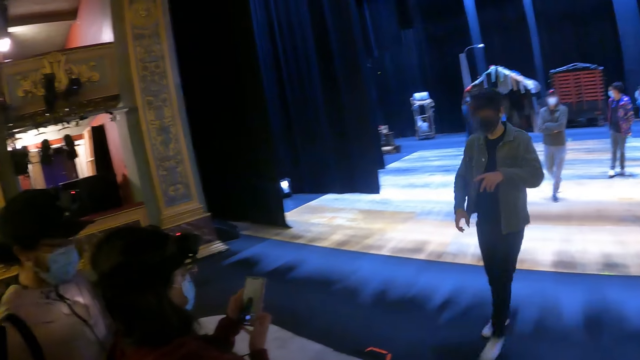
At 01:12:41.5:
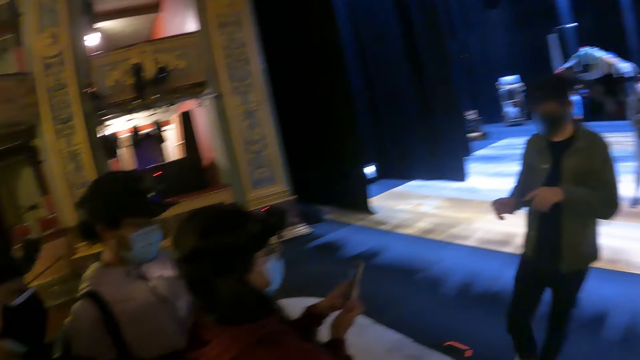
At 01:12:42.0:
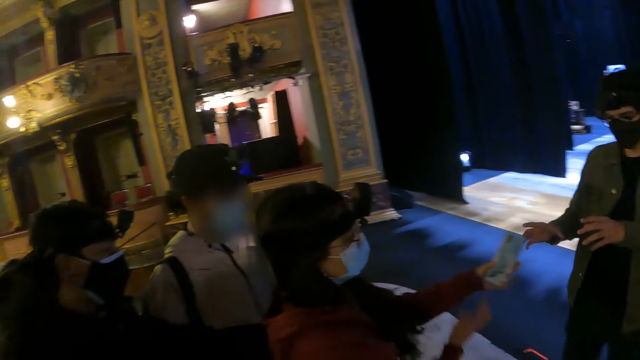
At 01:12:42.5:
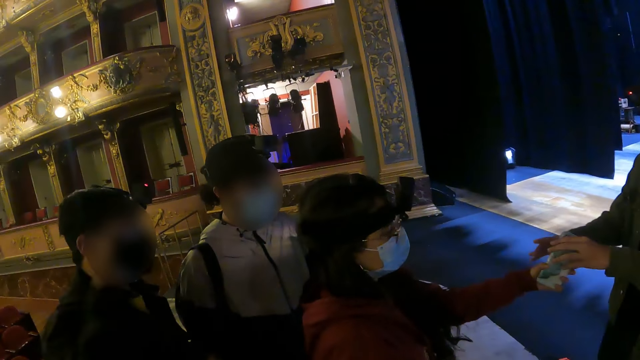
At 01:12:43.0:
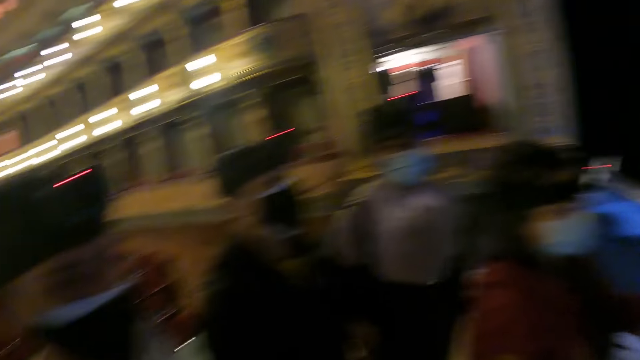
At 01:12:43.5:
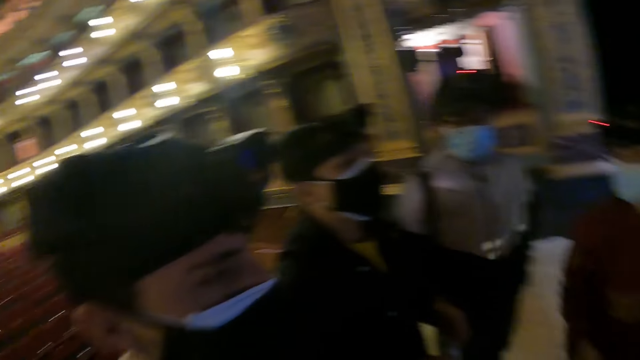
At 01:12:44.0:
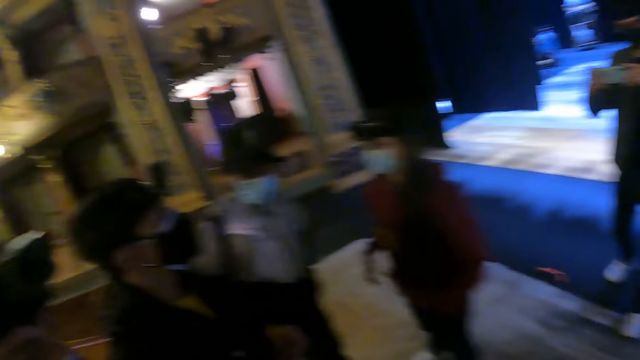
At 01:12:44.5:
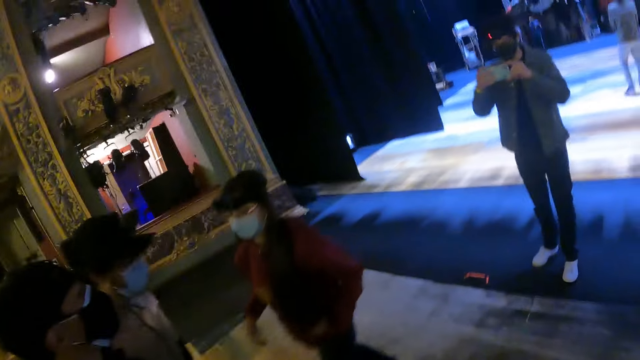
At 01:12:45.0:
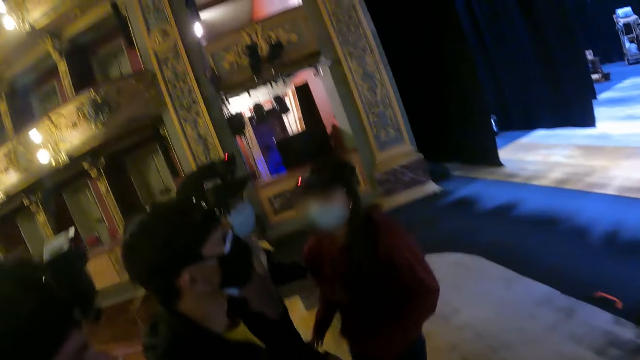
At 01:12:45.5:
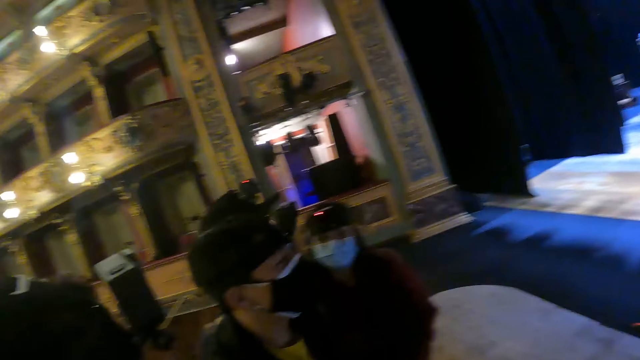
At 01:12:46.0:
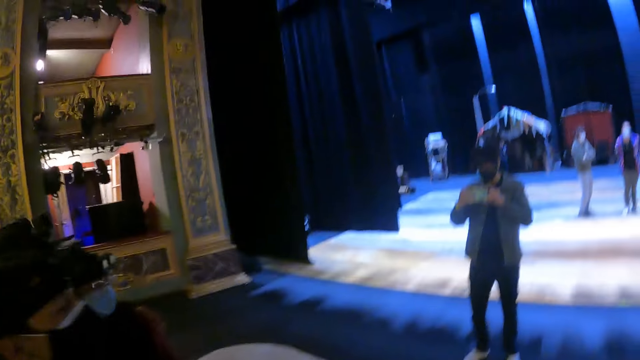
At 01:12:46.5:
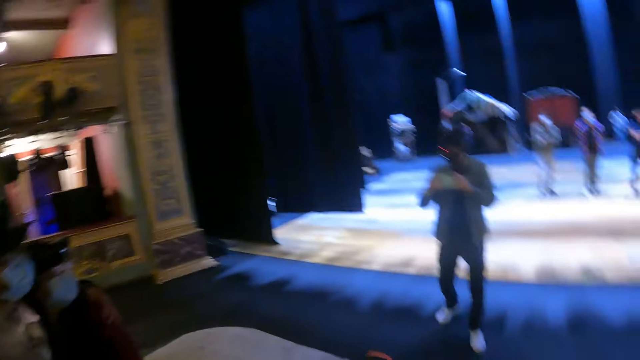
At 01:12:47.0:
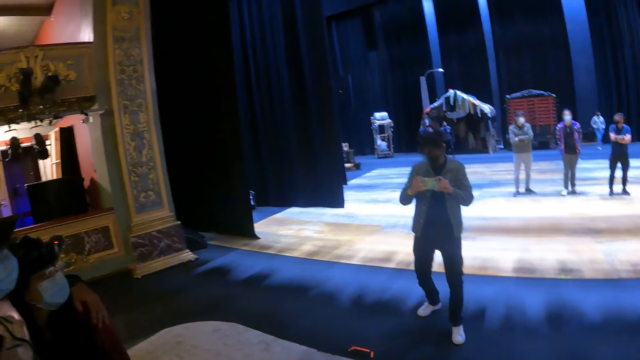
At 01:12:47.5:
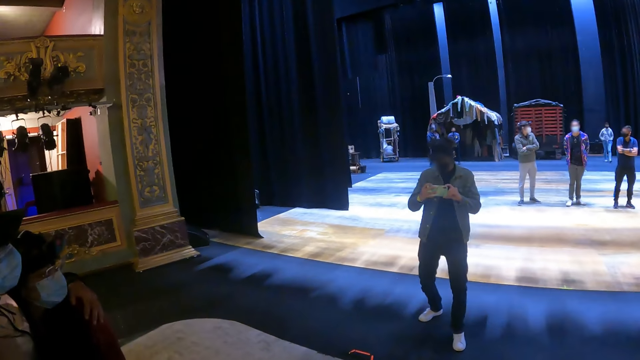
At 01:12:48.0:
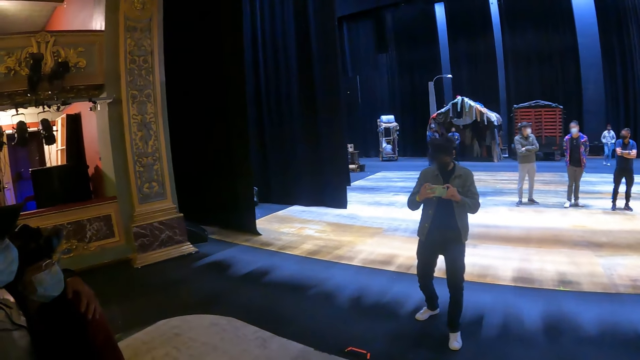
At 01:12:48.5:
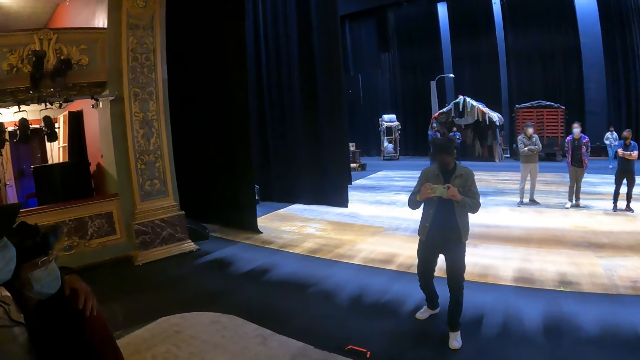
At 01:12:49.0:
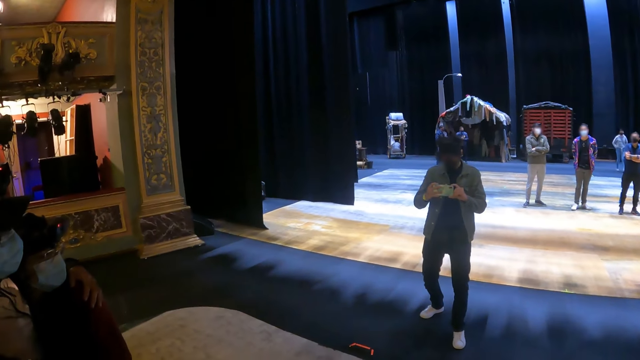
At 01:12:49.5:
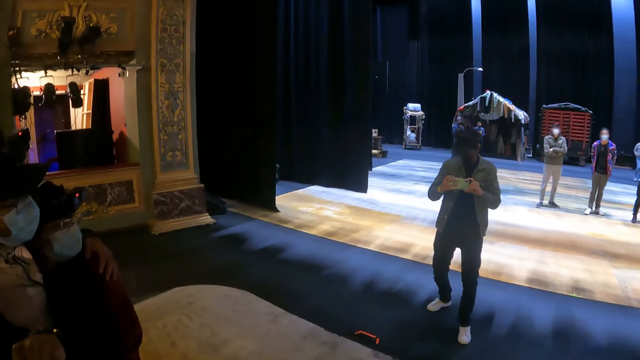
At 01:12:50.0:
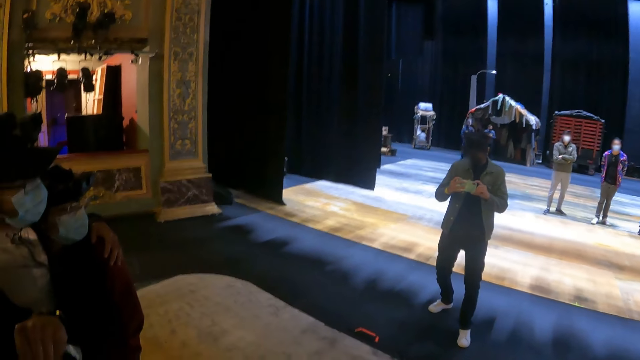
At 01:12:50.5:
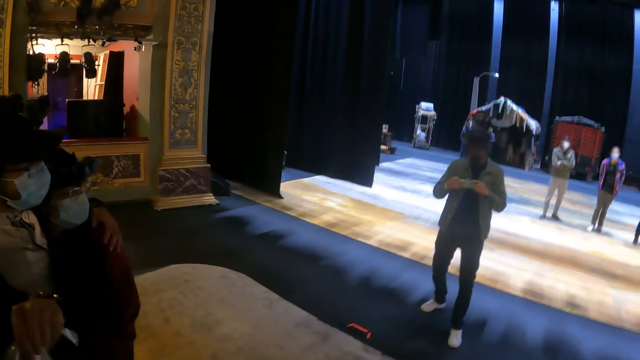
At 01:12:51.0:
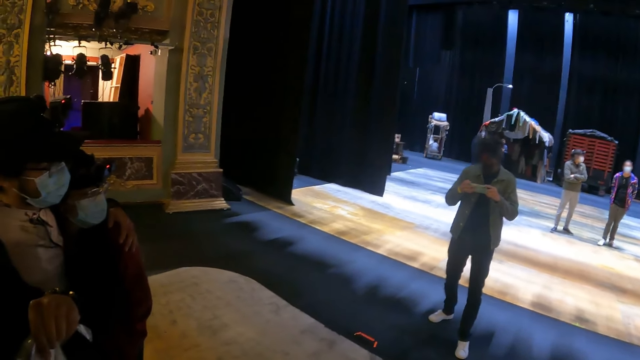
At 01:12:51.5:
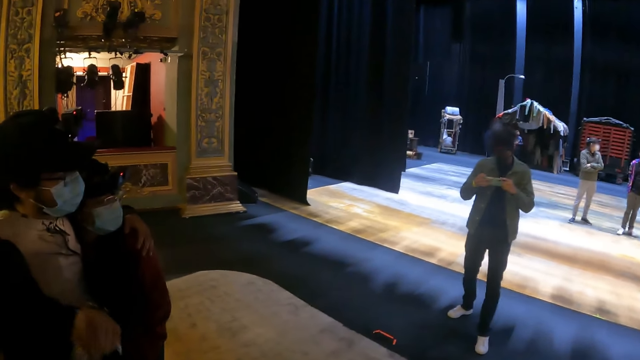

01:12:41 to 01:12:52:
The camera wearer looks around. A man picks up the phone from a woman. The camera wearer looks around. The man moves around. The man pictures the camera wearer. The man uses the phone.

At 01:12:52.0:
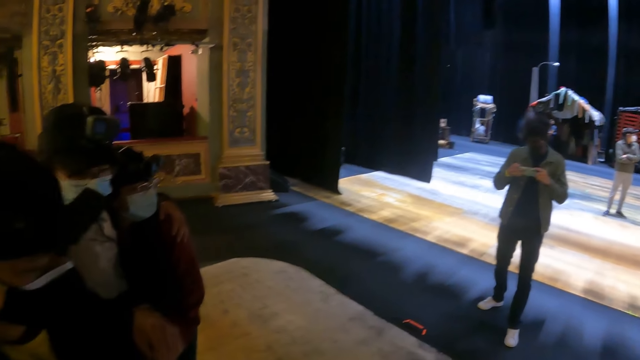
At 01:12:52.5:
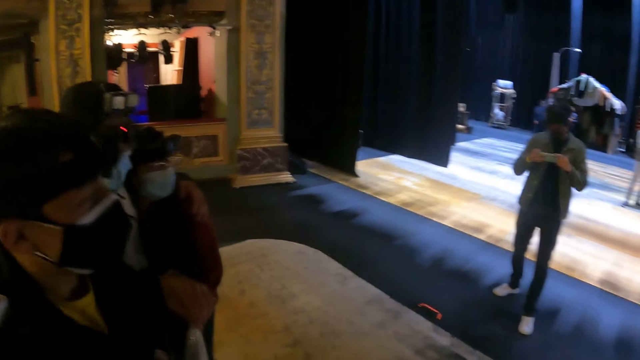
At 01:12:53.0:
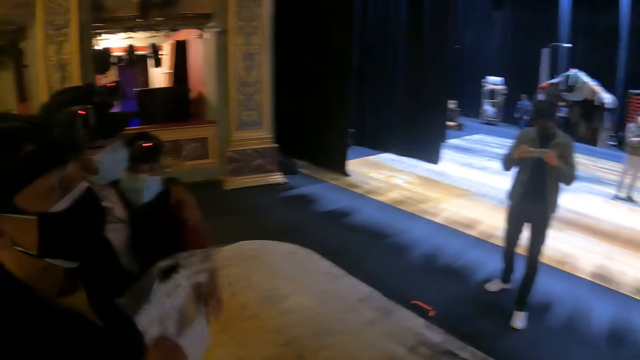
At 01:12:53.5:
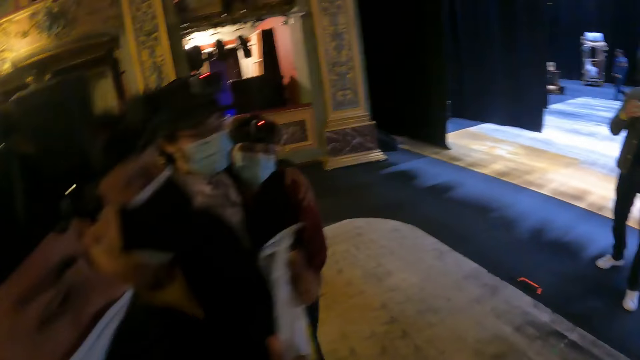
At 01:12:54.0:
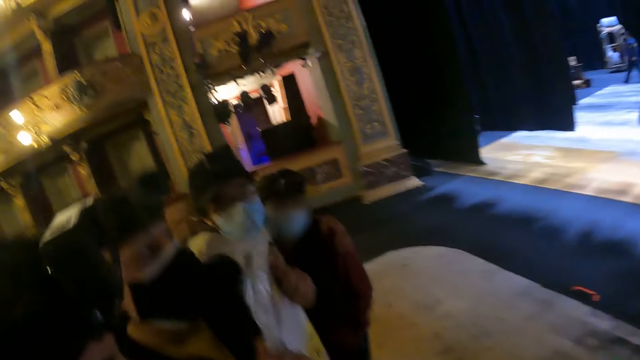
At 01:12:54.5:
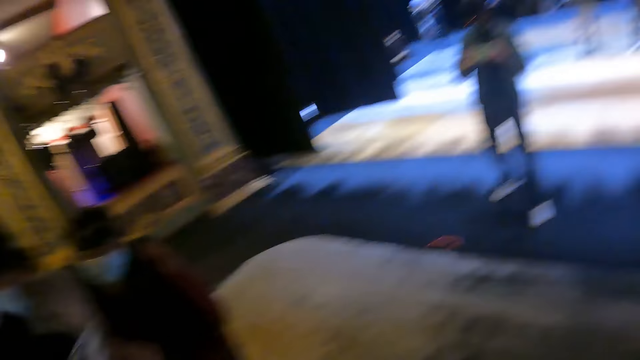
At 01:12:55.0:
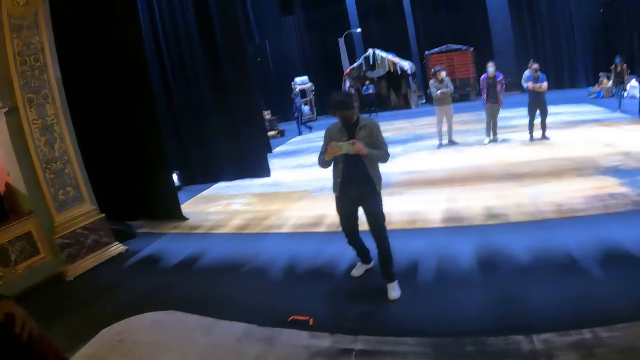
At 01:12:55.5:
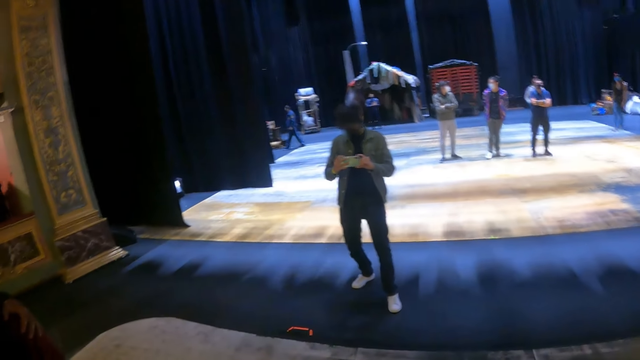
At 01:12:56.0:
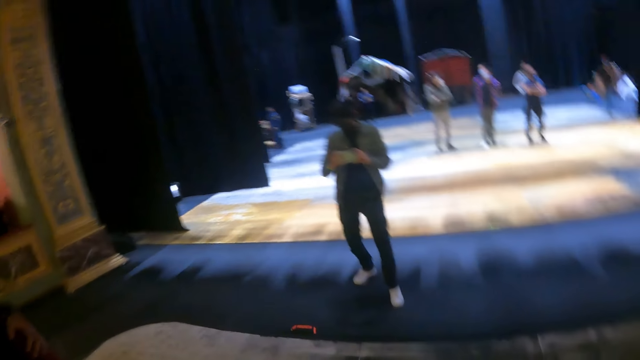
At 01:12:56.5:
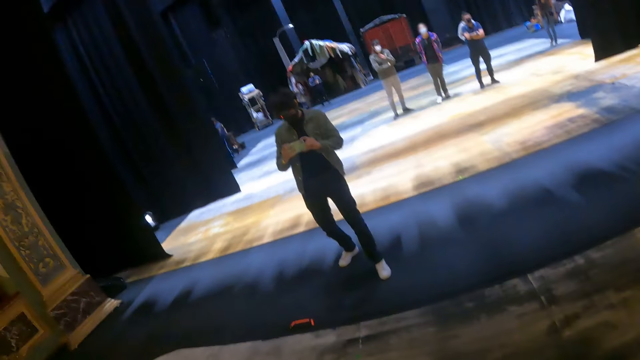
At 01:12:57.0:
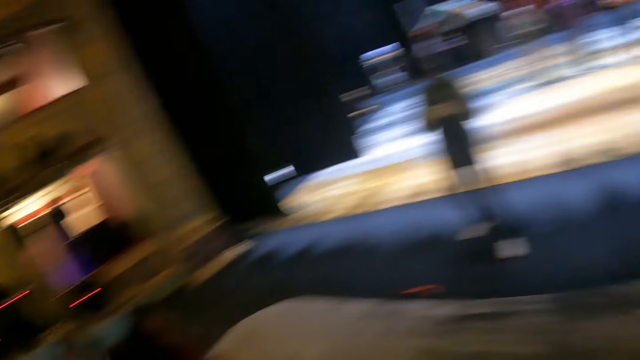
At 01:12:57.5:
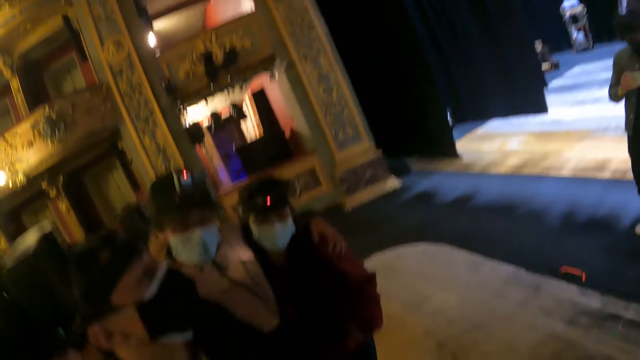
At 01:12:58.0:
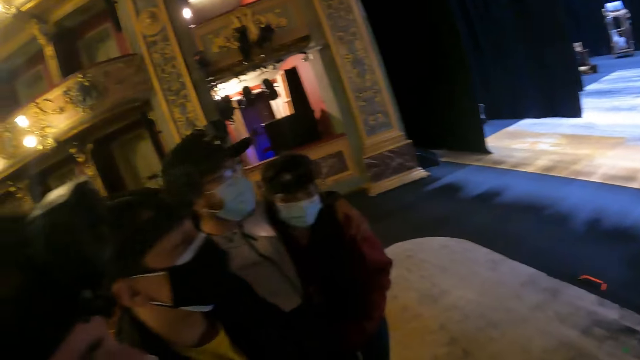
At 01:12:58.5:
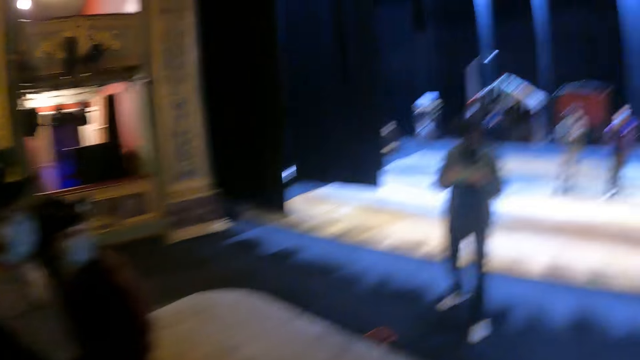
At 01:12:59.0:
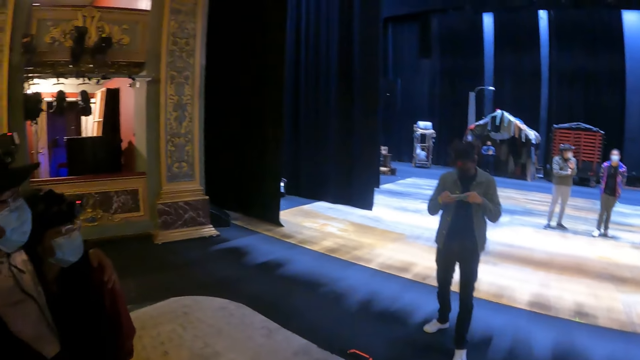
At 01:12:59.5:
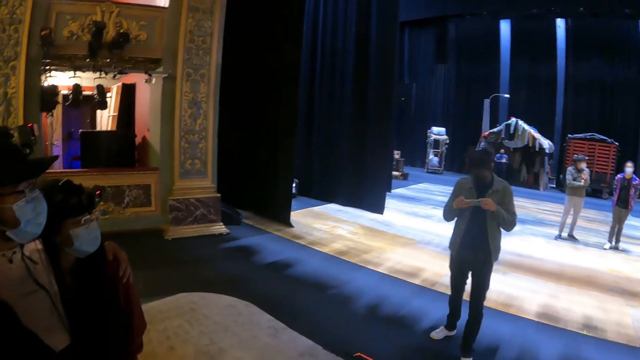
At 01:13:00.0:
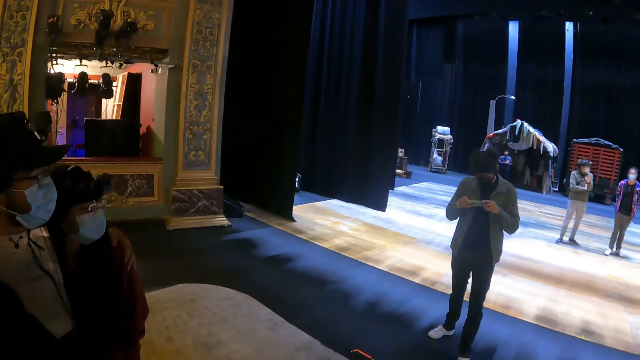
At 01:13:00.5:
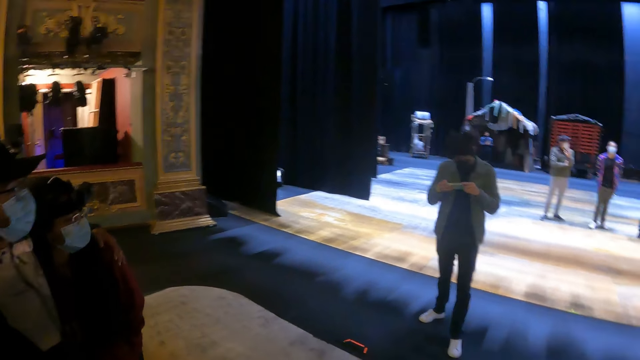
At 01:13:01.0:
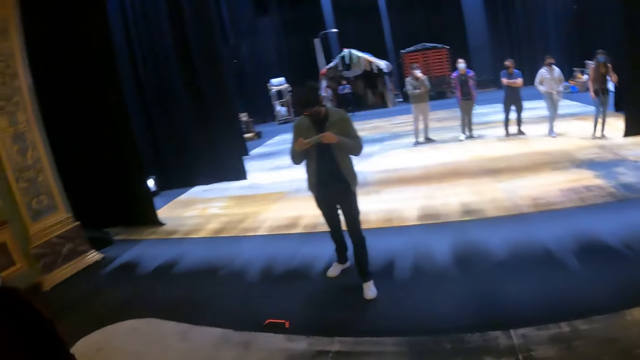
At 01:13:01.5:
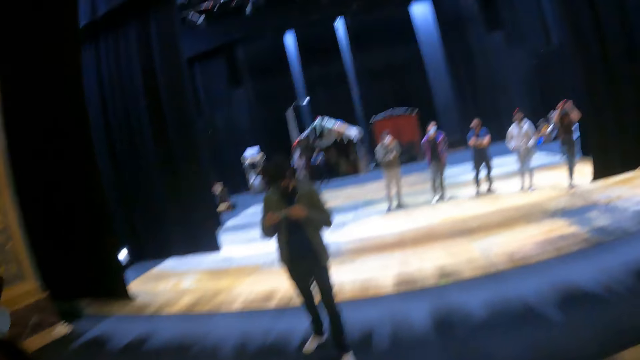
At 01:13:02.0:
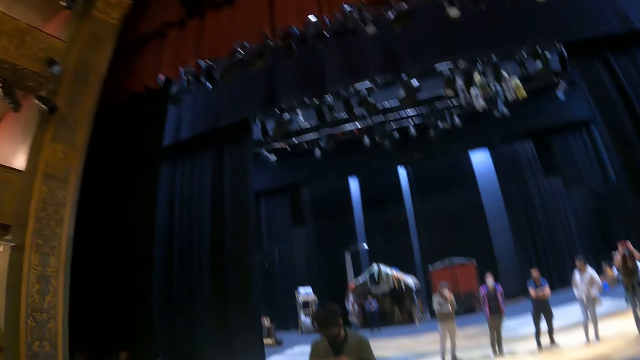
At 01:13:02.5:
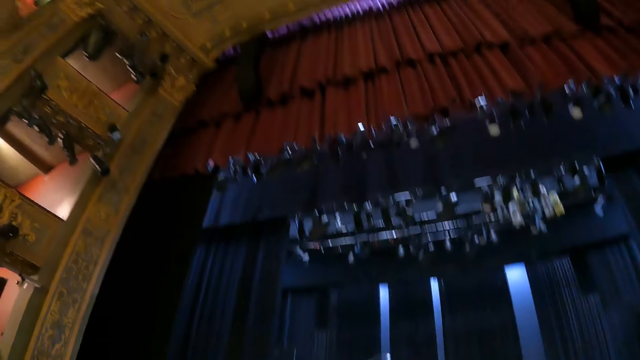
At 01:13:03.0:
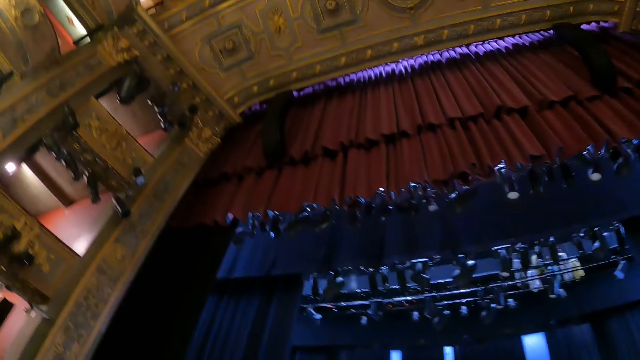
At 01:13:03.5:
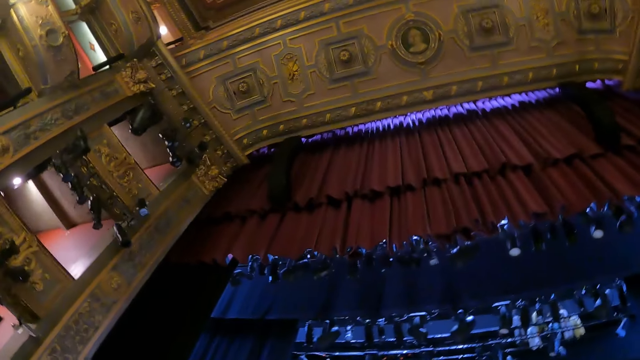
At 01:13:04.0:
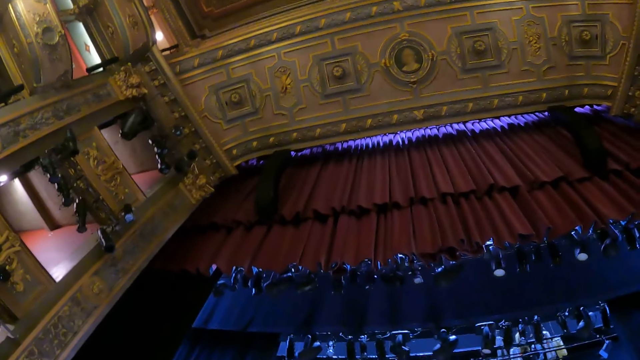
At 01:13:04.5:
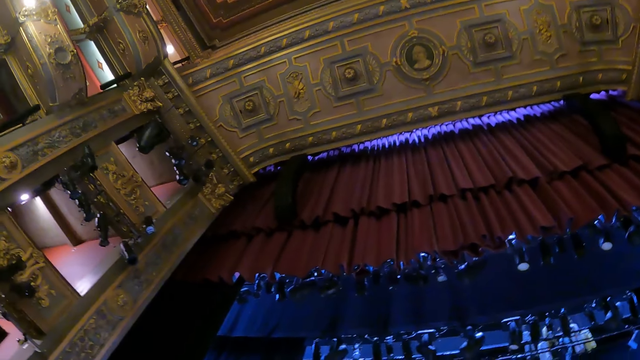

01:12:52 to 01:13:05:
The camera wearer looks around.
